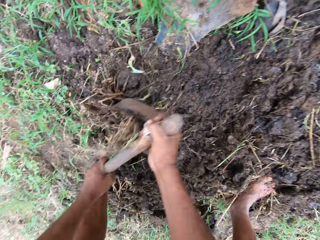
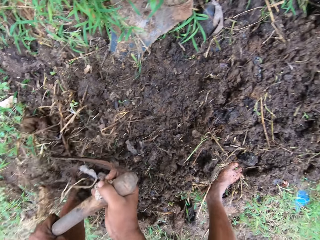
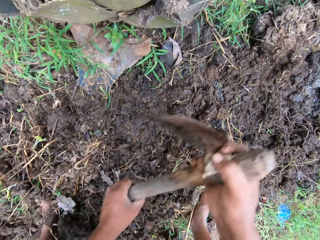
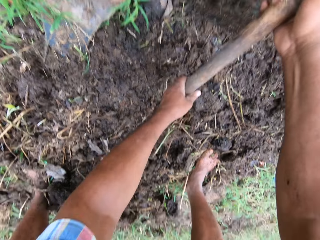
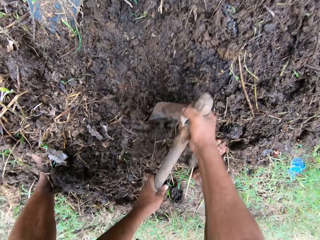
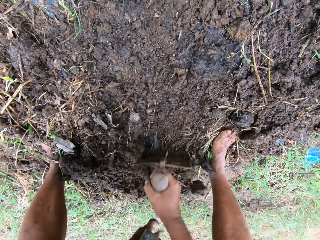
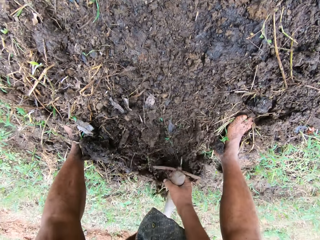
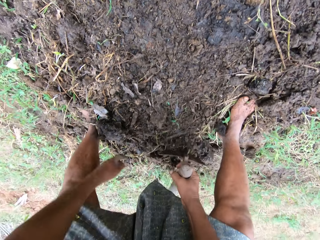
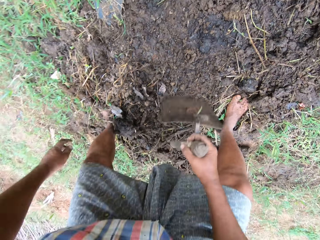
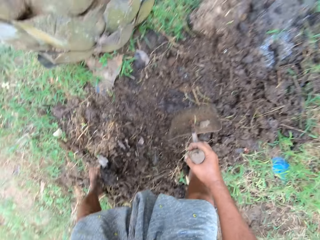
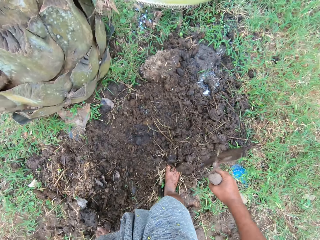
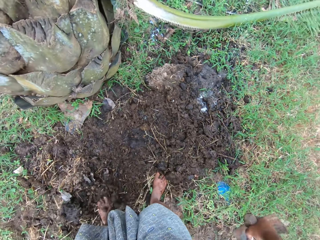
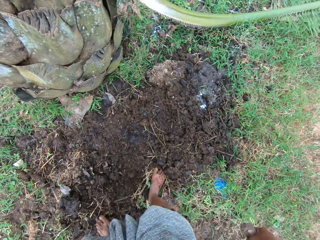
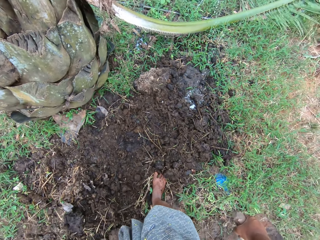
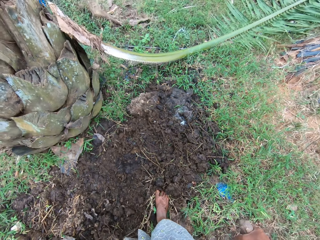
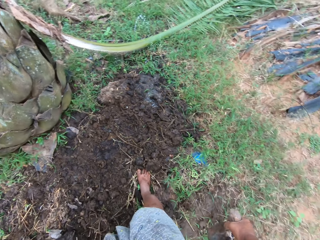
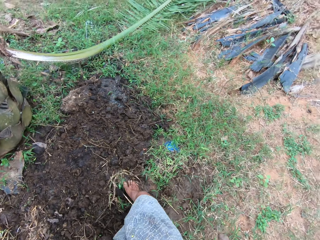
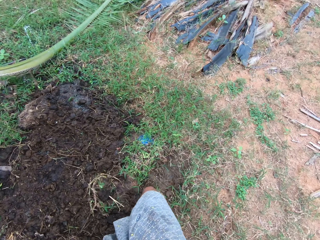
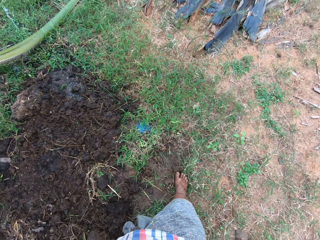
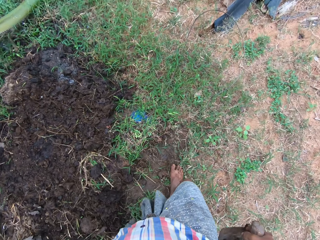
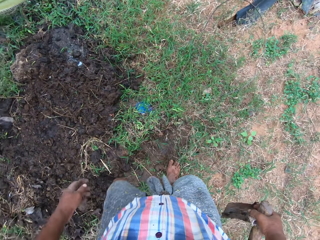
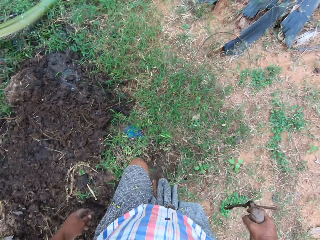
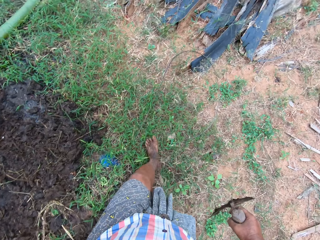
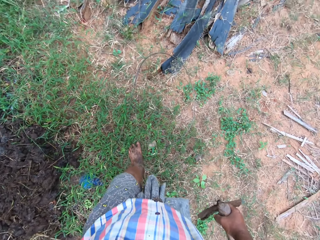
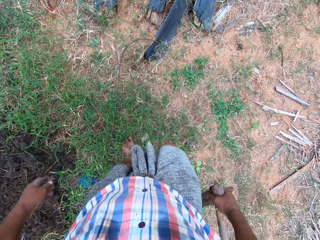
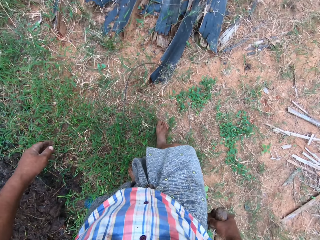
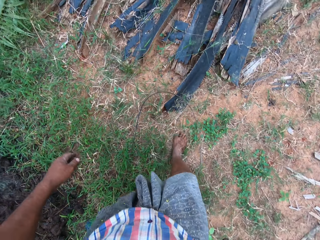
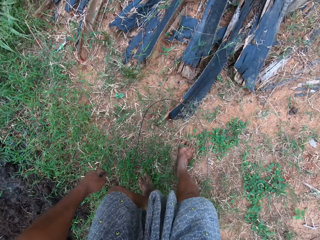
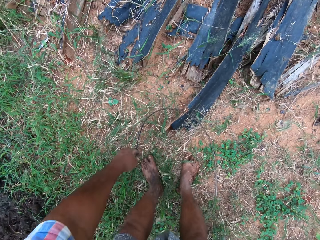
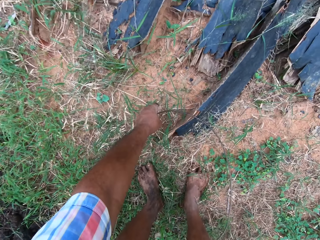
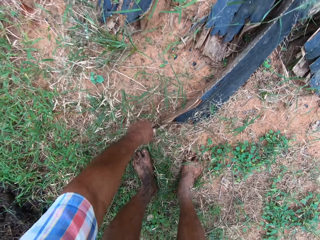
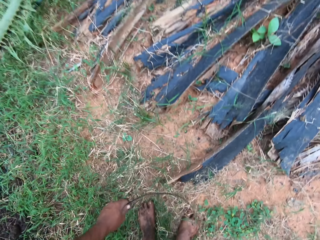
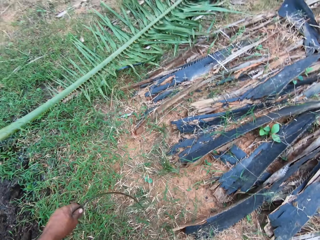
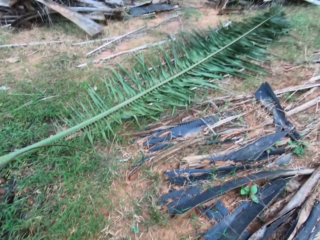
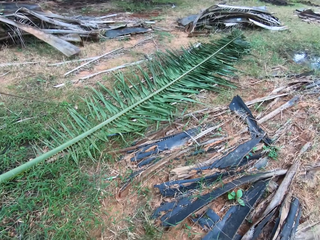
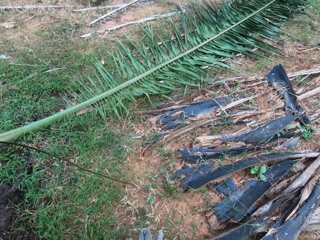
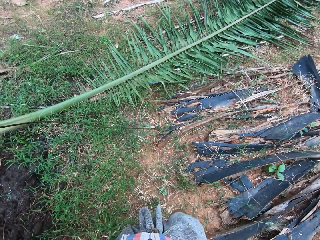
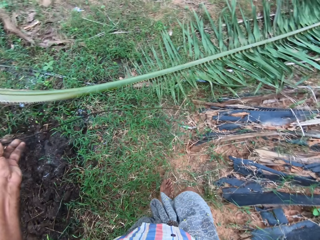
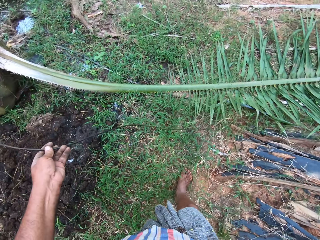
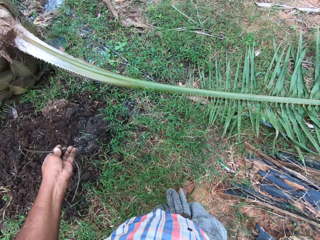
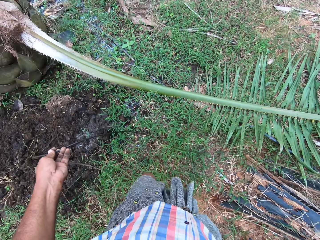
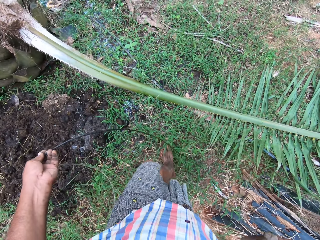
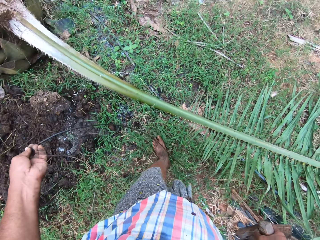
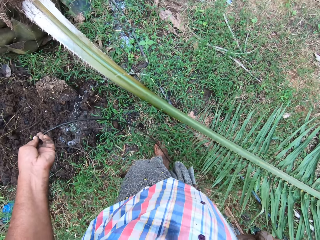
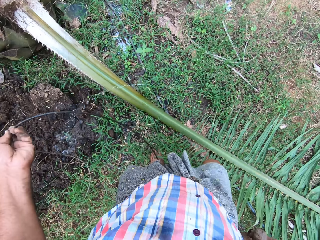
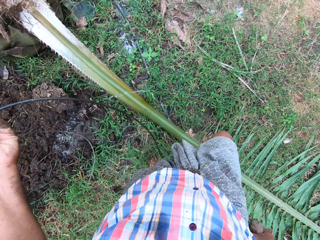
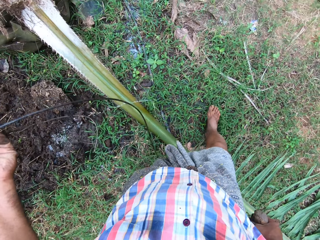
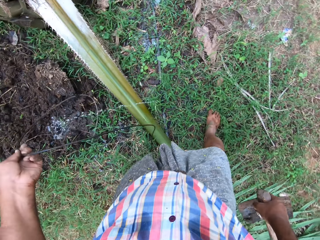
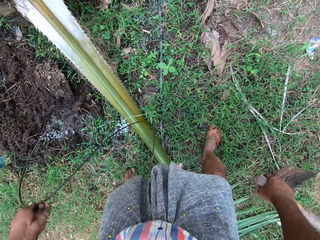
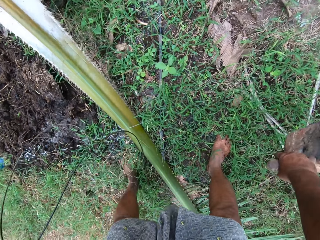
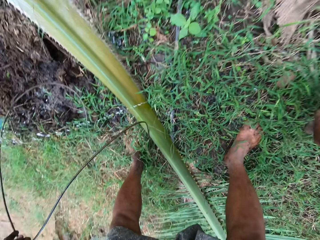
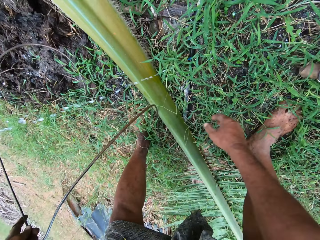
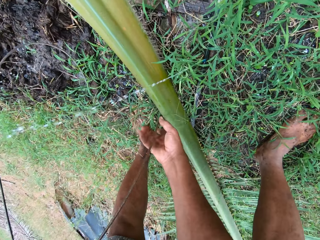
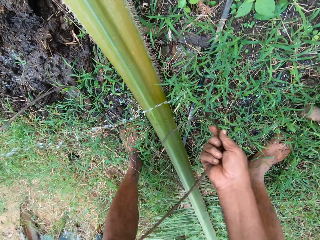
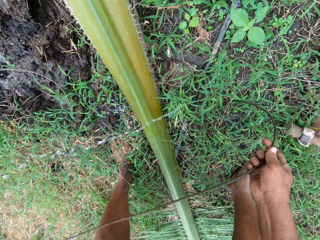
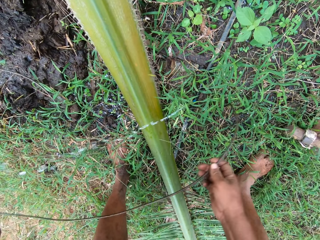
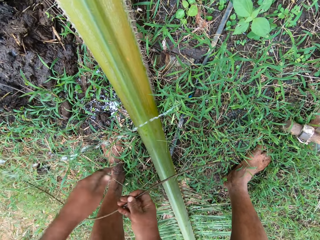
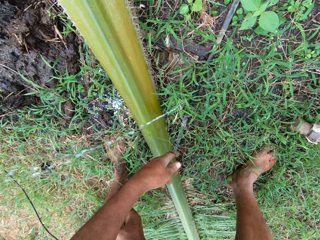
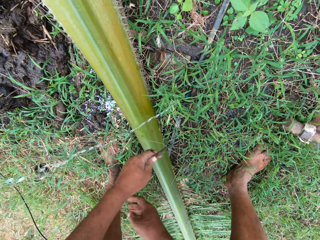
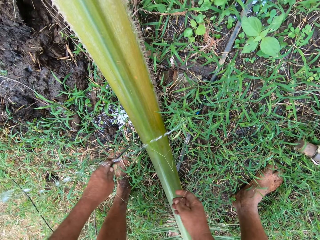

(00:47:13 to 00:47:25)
The camera wearer stares down. He moves soil with his leg. He walks around the garden. He picks up the wire cable from the ground. He looks around. He walks around the garden. He drops the hoe on the ground. He pulls the wire cable.

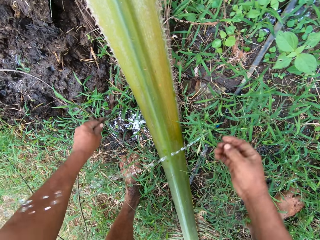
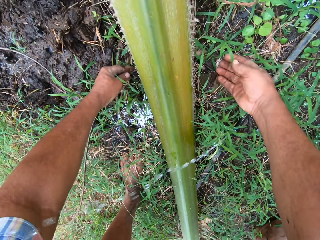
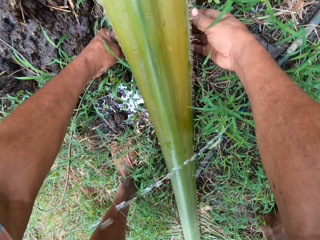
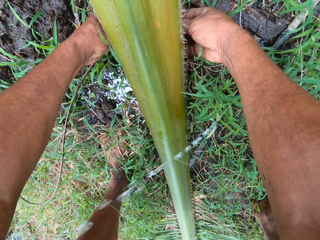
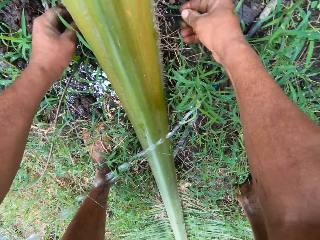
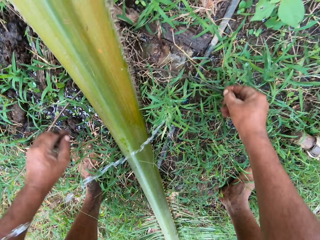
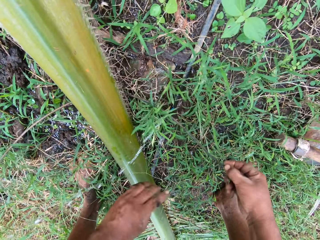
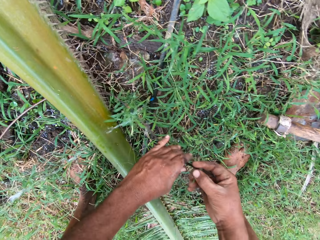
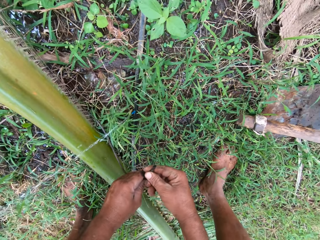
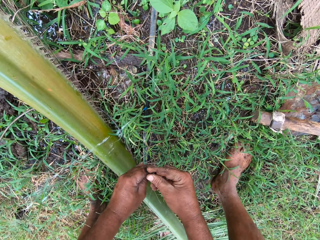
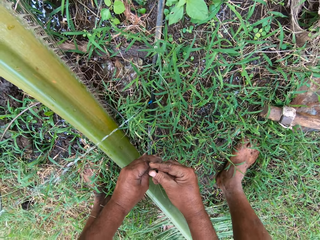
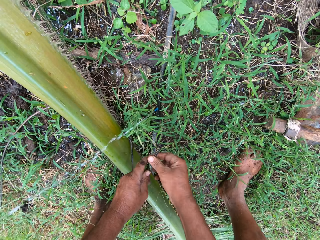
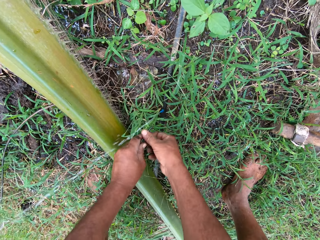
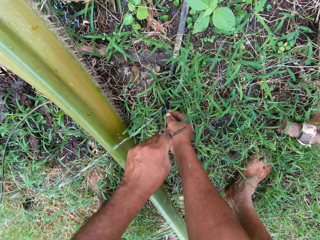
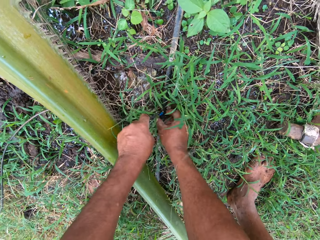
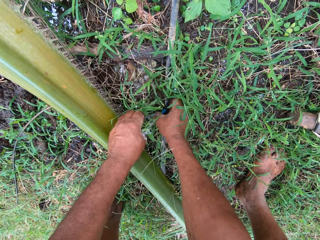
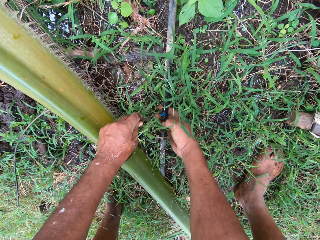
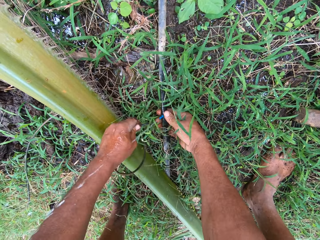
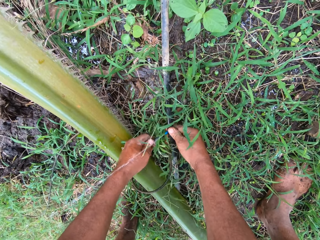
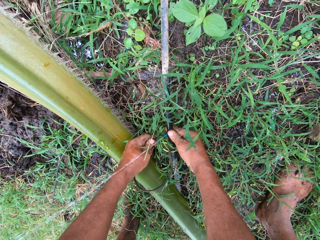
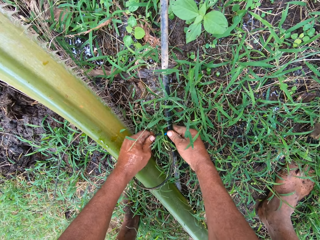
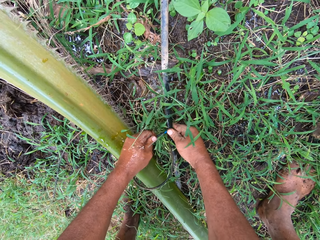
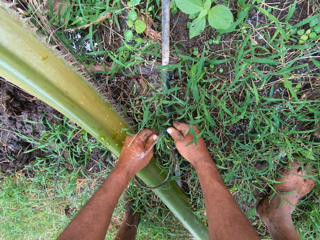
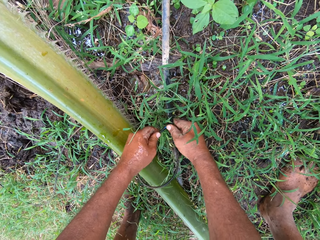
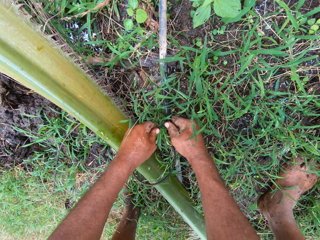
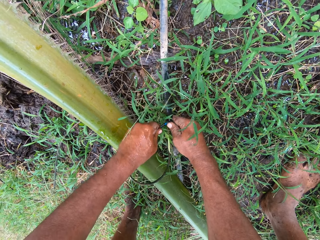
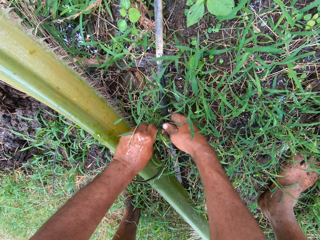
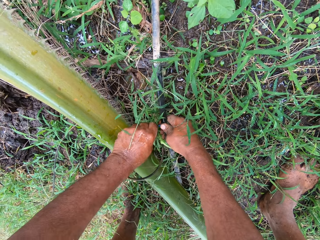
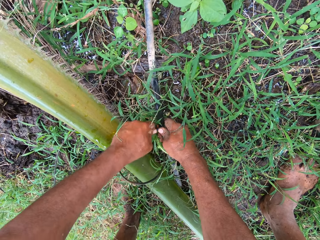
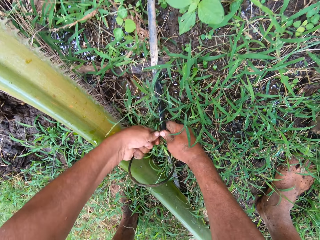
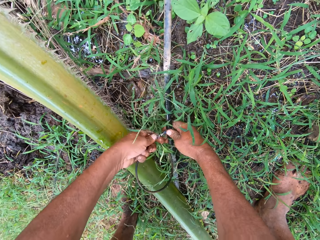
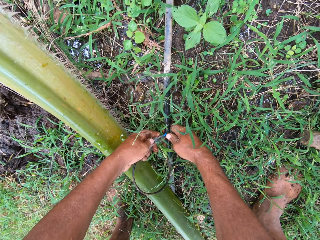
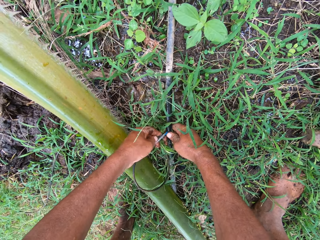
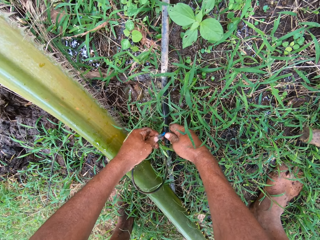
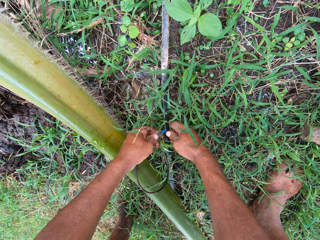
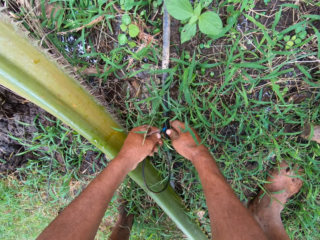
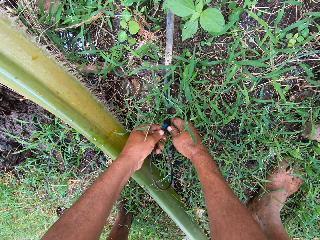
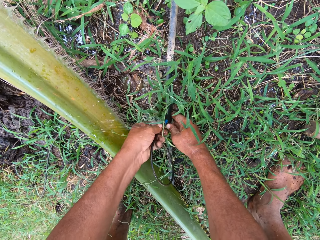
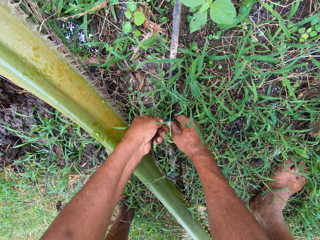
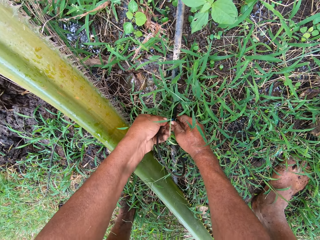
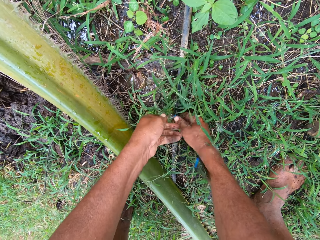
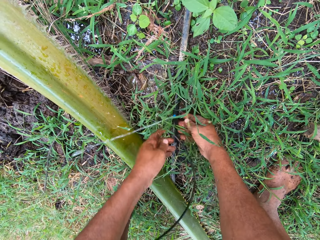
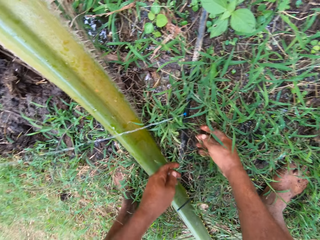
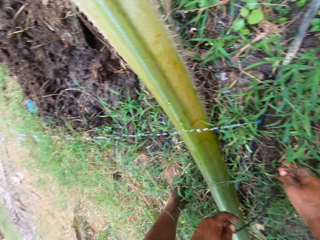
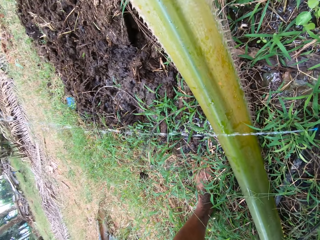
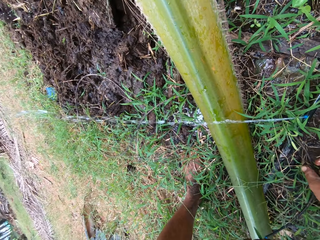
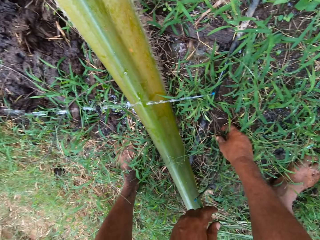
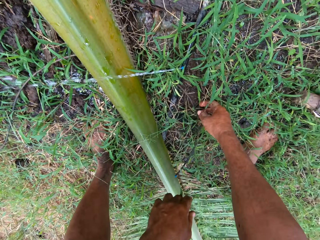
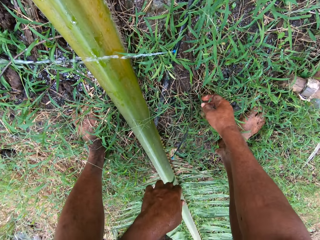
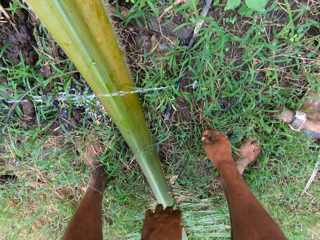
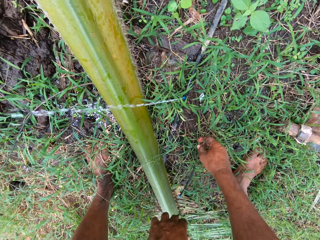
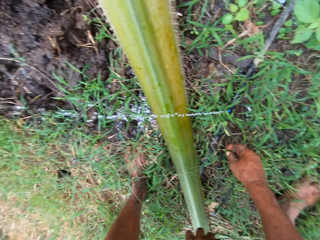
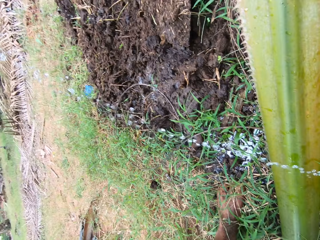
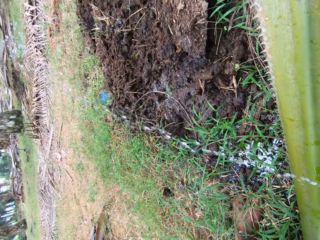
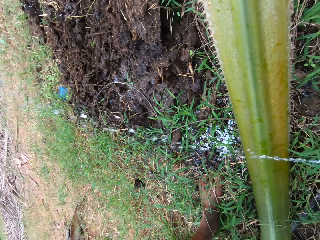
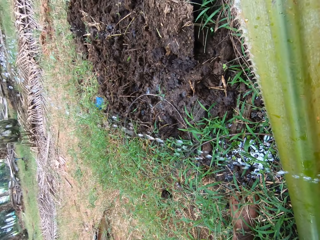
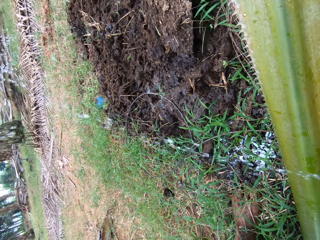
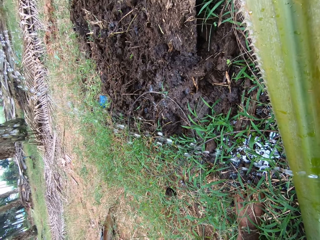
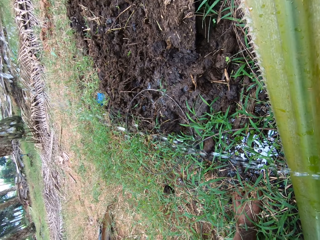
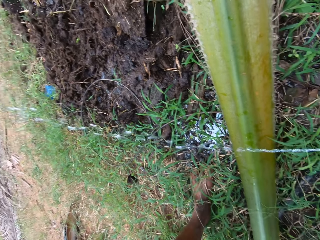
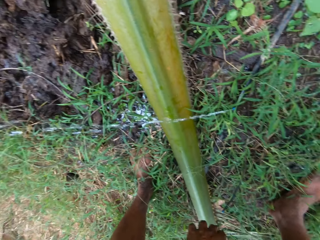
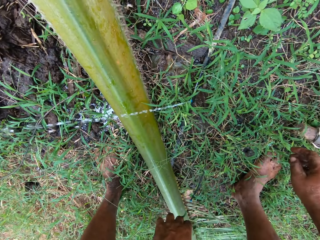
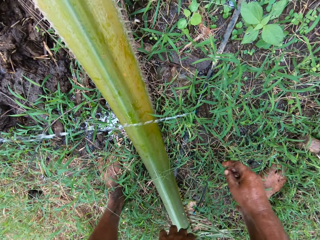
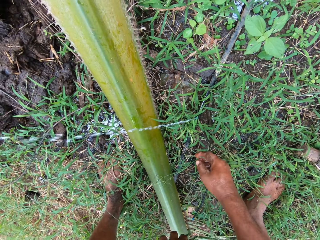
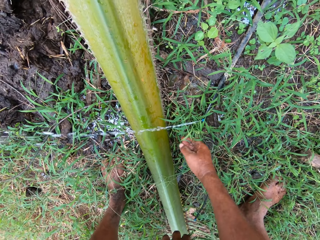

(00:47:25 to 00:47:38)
The camera wearer passes the cable under a palm frond. They hold the wire cord. They inspect the wire cable. They hold a pipe. They lift the hose from the ground. They fix the pipe. They put the cable in the hose. They drop the hose on the ground. They stare at the pipe. They look around.
